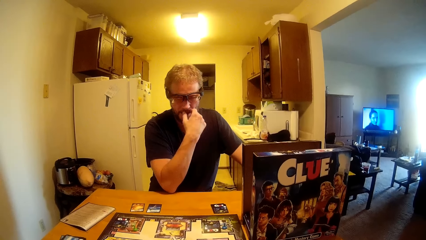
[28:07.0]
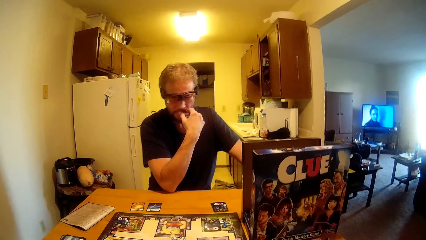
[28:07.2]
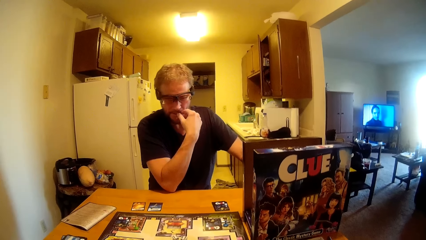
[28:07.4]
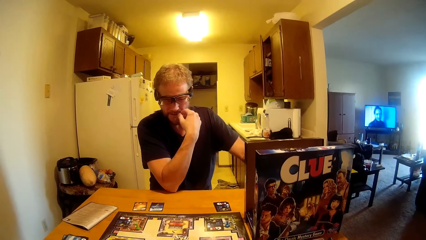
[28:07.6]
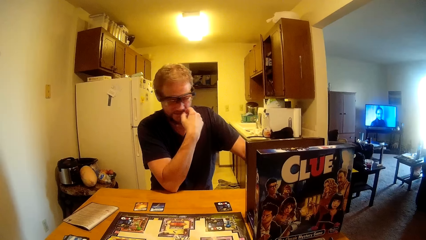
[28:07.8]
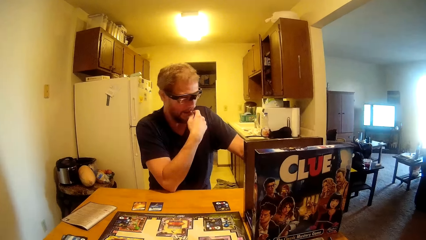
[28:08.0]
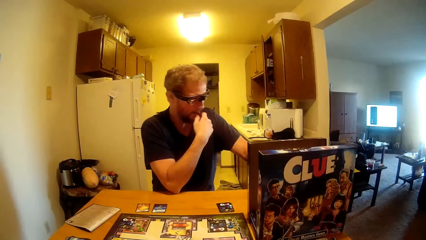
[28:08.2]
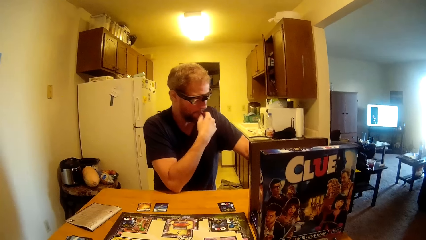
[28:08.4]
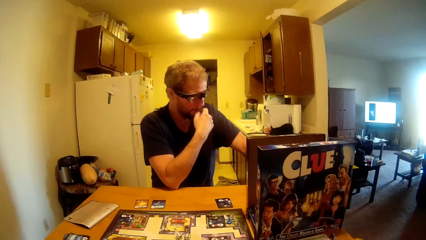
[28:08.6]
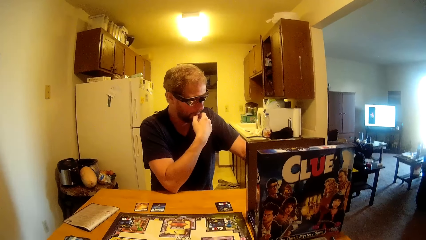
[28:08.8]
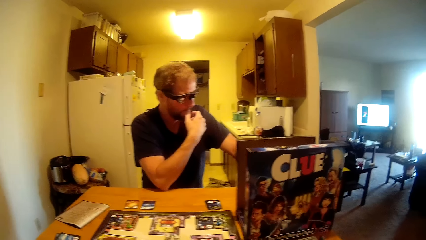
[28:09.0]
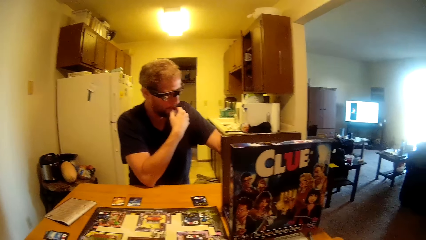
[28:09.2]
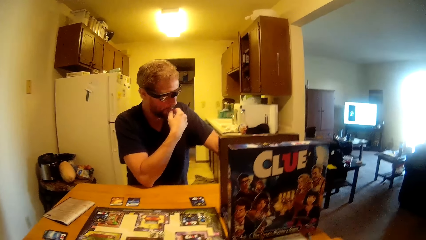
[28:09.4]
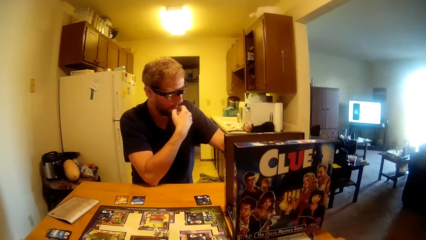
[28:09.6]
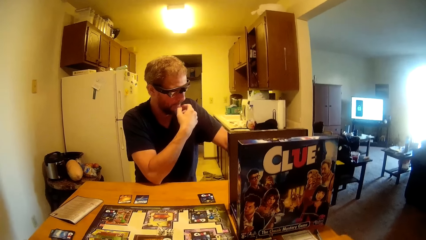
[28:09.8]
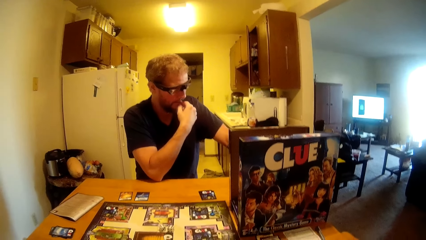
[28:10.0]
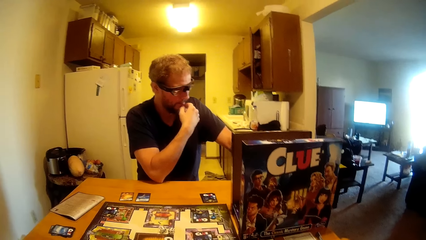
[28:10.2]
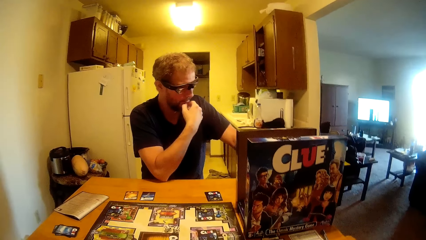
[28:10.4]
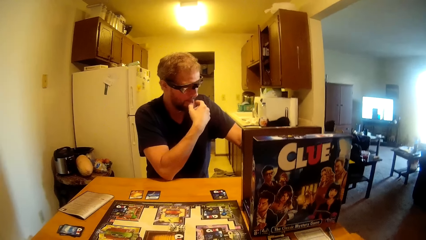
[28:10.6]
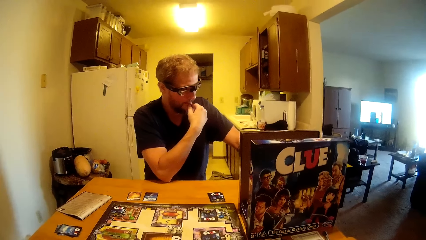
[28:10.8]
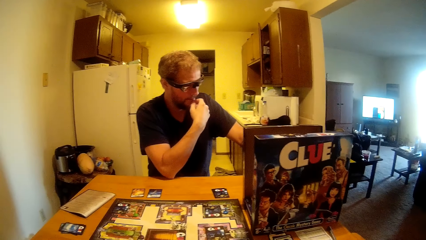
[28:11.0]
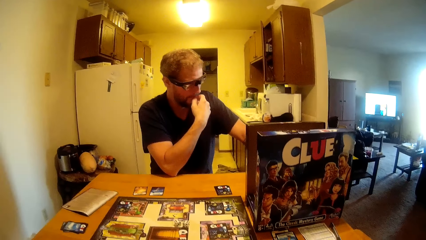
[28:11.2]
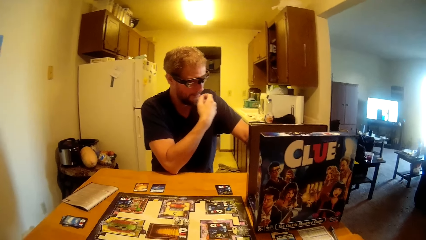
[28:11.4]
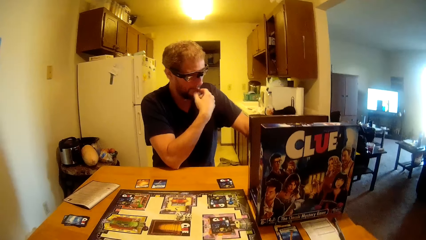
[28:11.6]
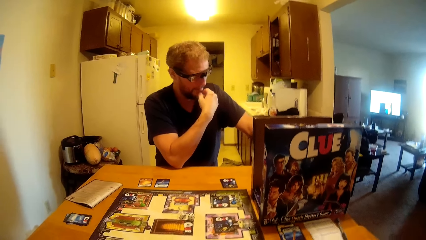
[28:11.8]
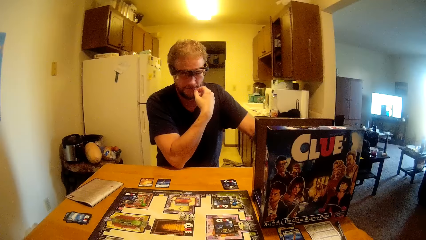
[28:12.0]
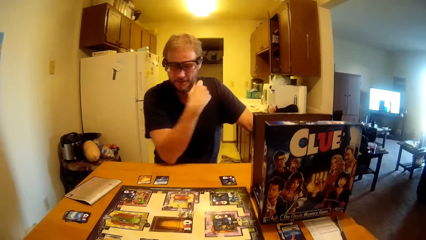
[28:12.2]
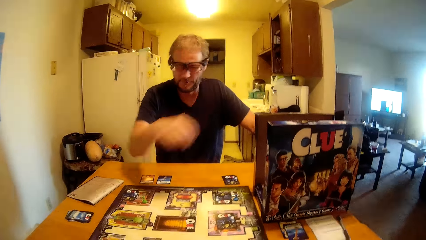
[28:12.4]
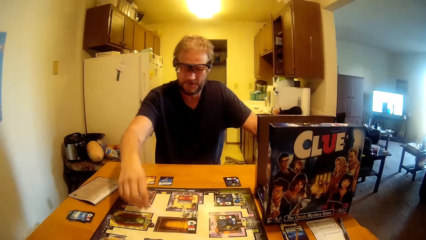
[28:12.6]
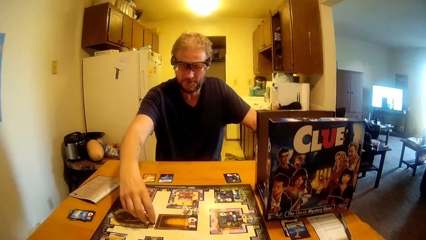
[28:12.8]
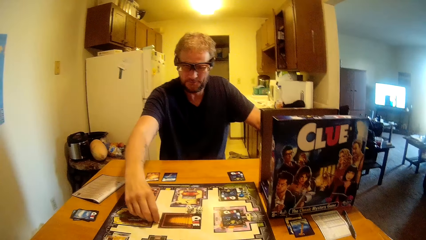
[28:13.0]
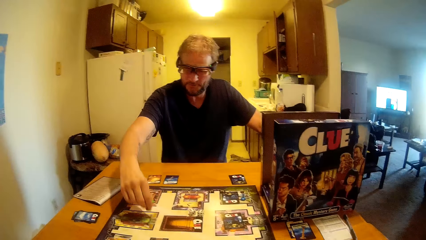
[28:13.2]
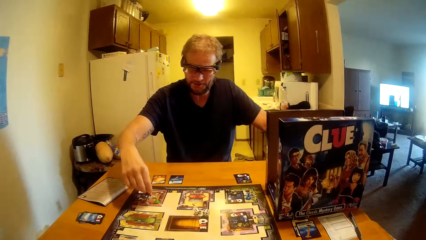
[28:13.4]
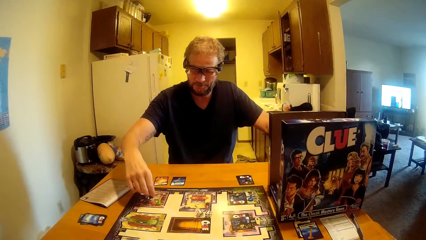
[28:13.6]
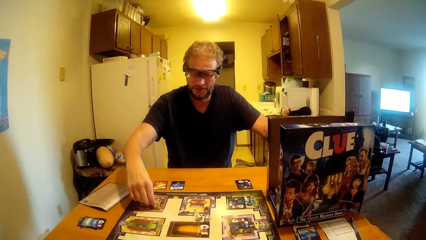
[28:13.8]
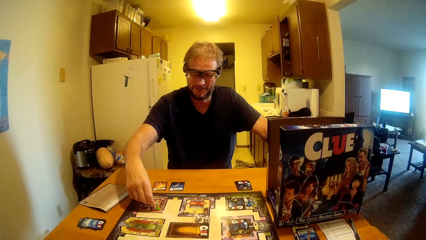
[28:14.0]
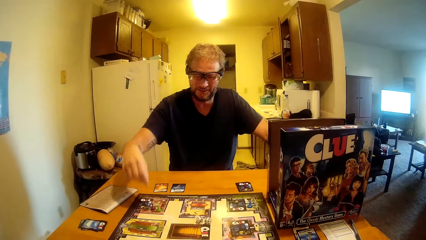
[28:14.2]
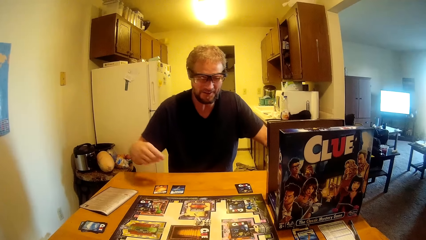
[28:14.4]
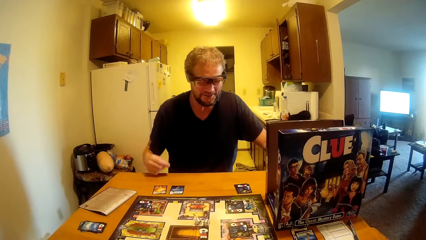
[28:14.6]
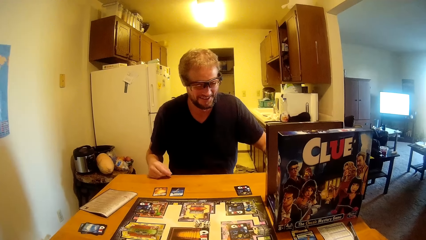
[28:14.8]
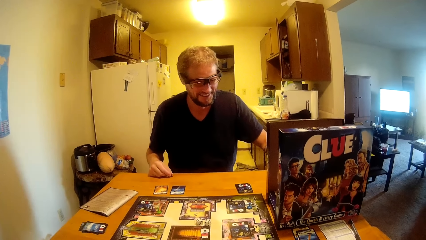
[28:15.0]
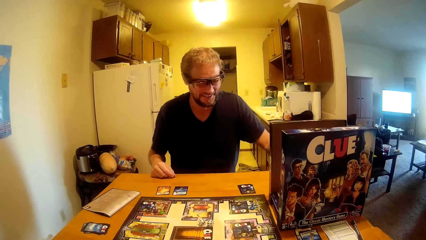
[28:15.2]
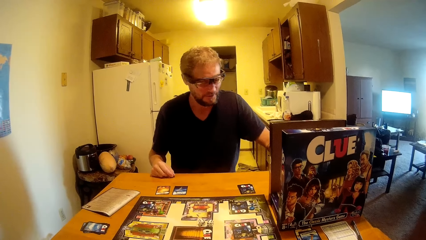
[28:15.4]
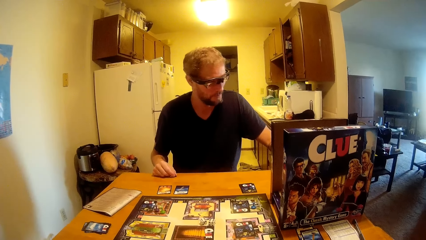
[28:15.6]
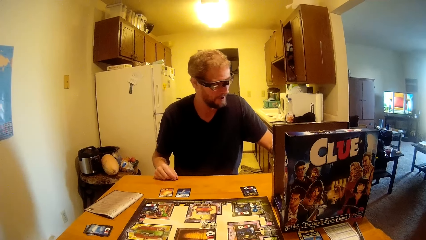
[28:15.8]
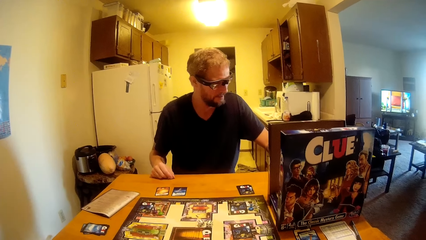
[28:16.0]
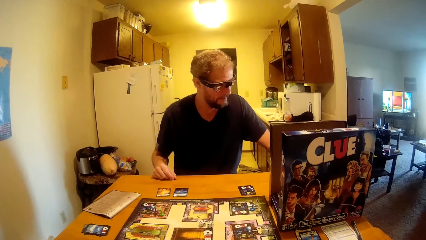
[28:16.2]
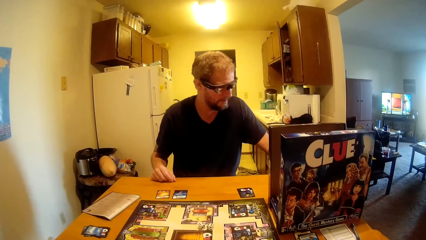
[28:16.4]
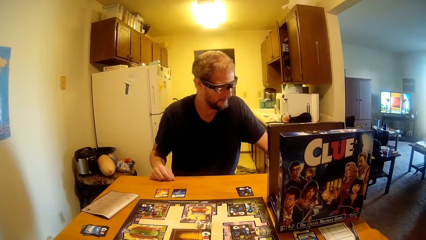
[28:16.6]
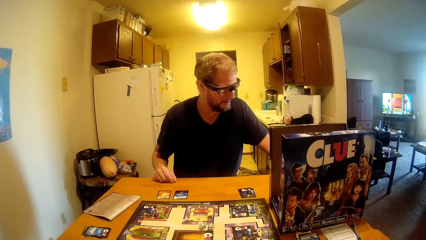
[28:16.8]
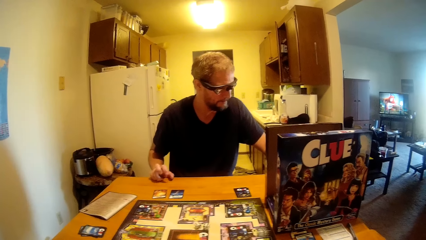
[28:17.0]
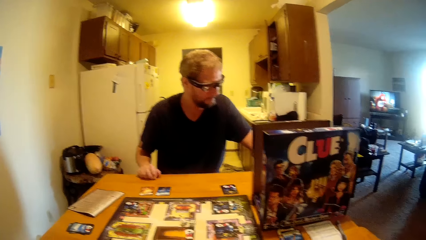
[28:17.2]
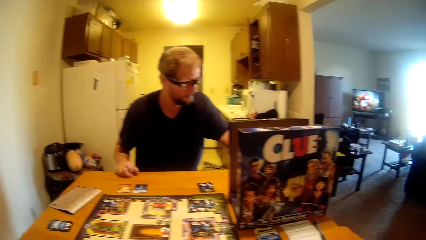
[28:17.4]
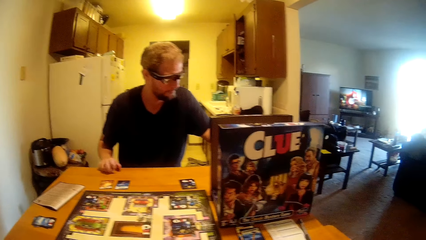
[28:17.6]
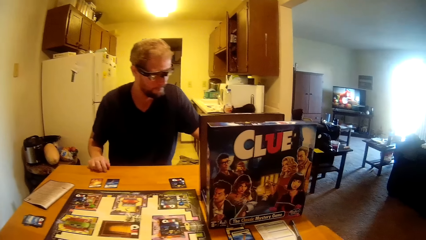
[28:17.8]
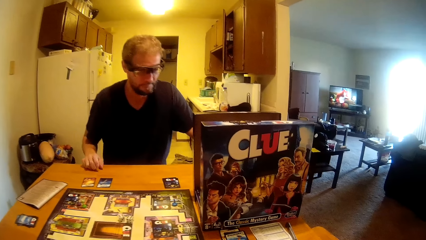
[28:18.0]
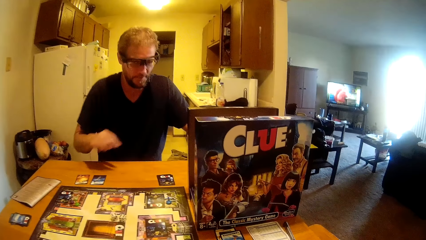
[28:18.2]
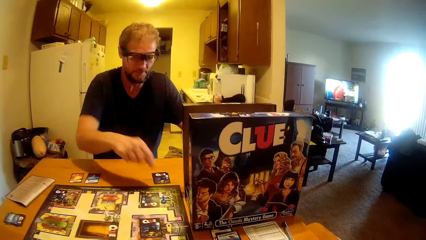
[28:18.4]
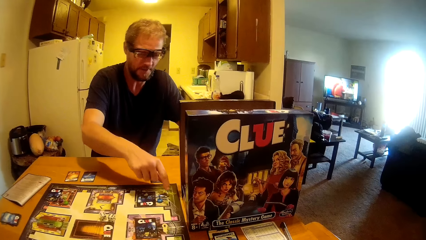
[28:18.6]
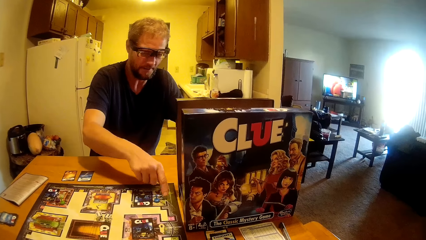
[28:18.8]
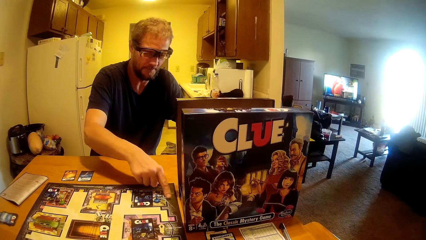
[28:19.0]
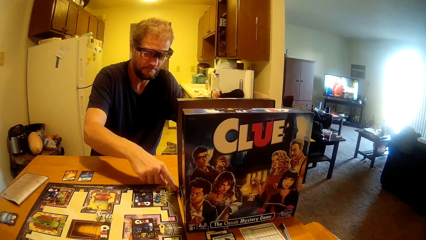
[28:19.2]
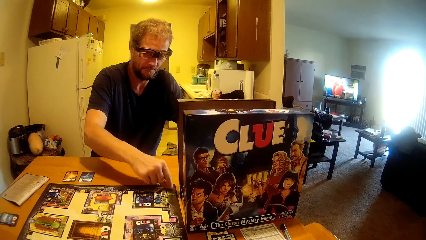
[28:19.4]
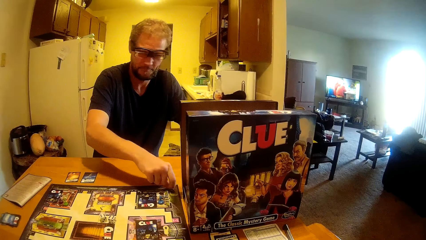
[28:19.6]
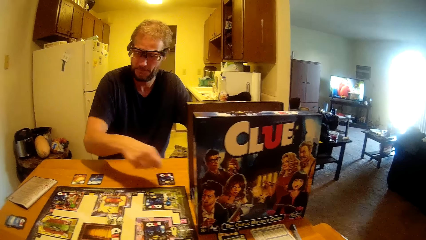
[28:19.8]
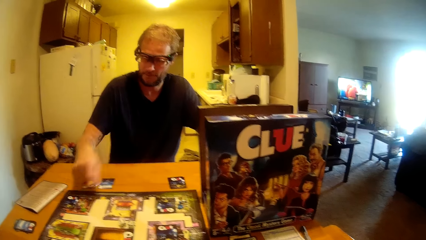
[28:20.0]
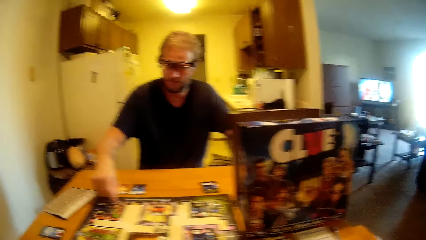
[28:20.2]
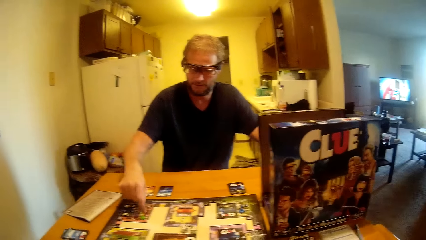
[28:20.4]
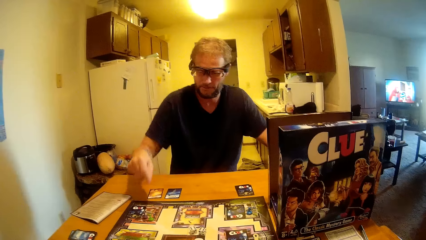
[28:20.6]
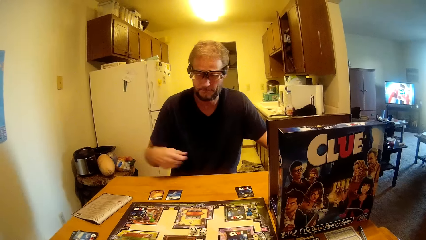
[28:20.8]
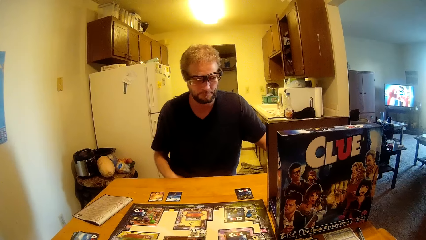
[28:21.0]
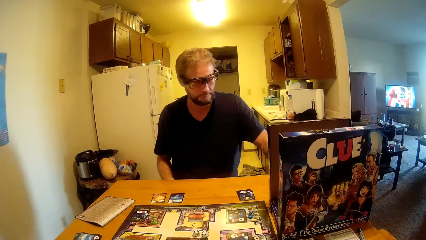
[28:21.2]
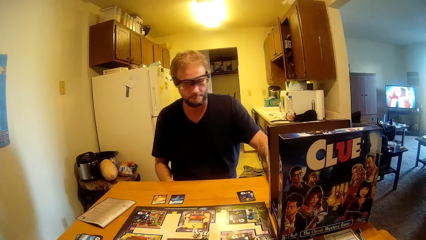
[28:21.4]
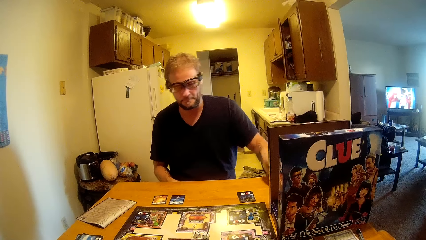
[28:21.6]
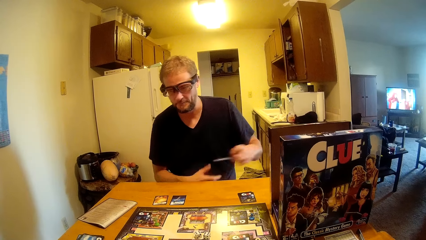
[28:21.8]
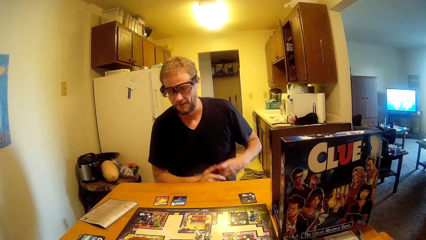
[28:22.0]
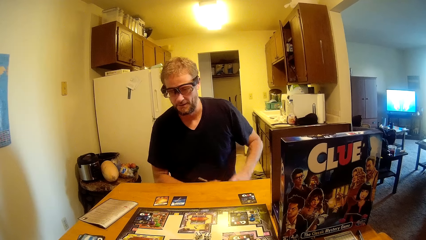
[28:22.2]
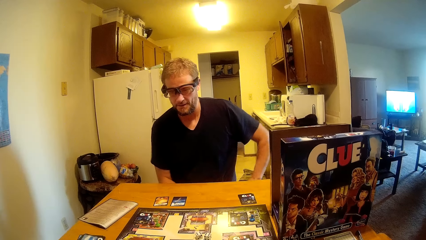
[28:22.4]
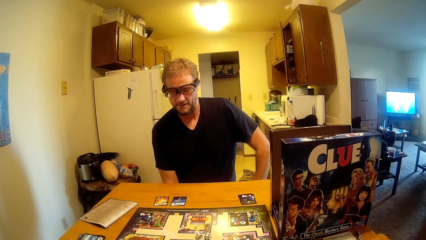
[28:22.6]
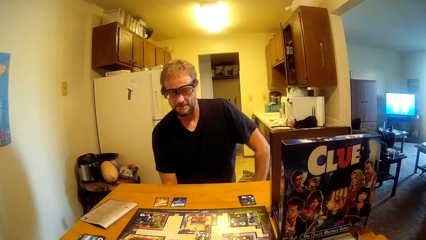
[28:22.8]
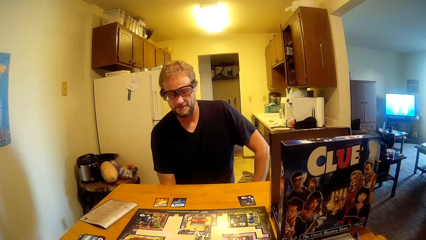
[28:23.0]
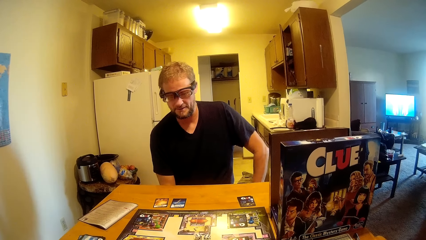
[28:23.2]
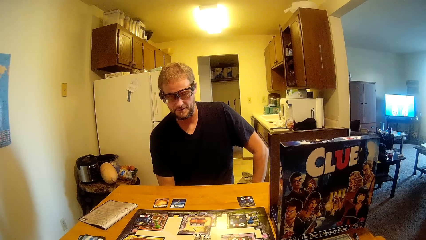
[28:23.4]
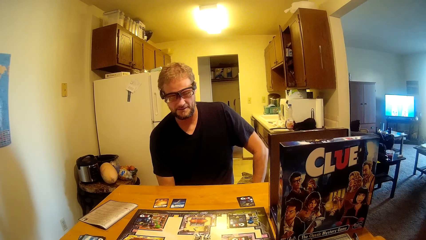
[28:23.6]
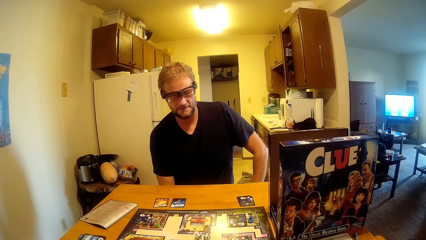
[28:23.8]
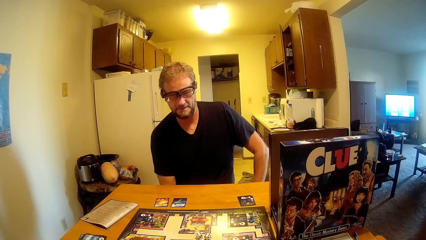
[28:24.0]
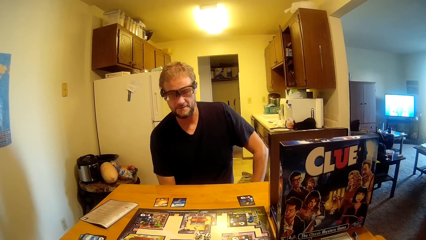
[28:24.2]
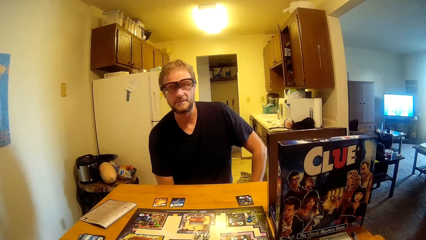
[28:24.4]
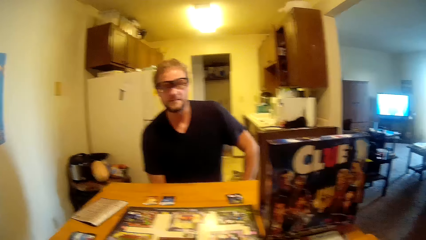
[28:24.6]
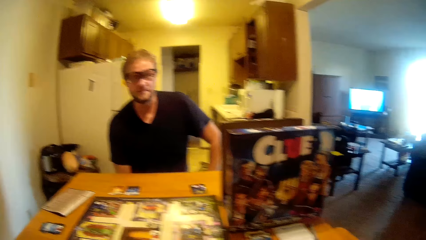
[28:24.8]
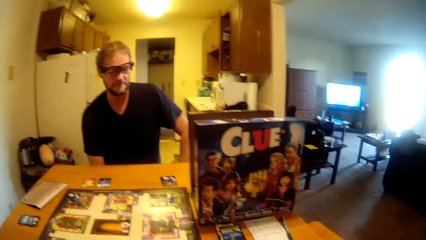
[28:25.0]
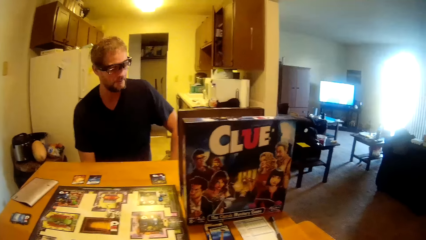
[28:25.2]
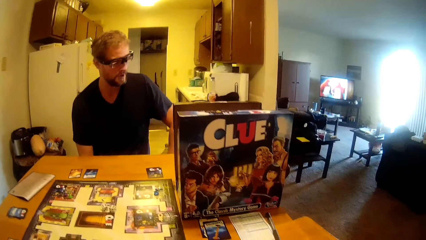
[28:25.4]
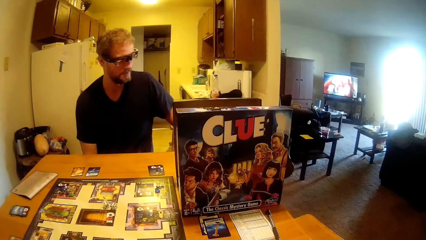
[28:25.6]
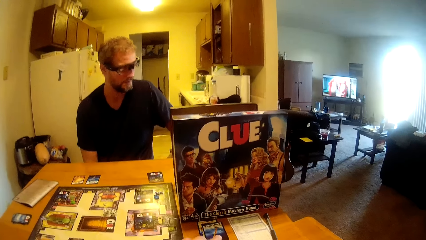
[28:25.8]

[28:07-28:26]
A man talks to the camera wearer. The man touches the game piece. The man plays the Clue board game.
